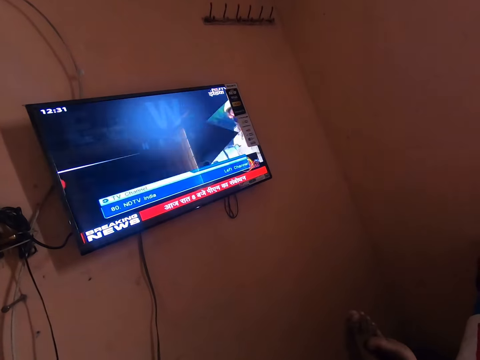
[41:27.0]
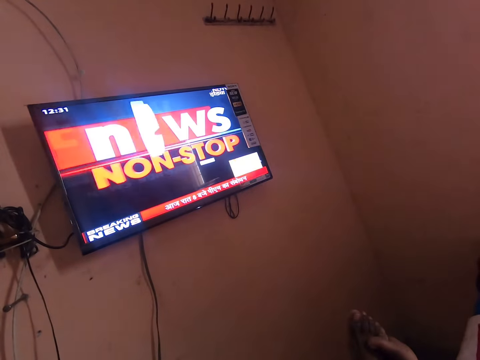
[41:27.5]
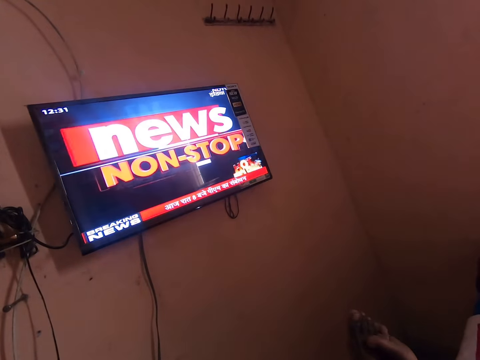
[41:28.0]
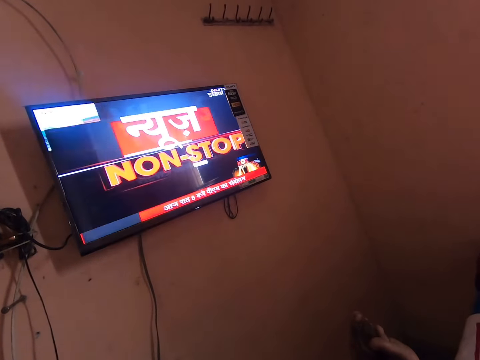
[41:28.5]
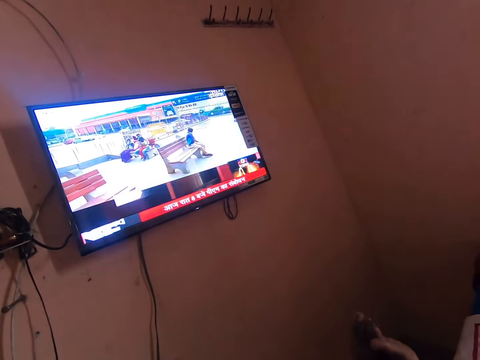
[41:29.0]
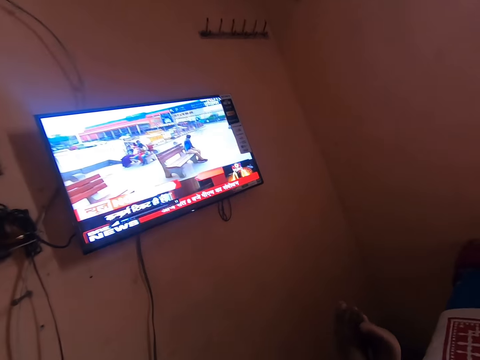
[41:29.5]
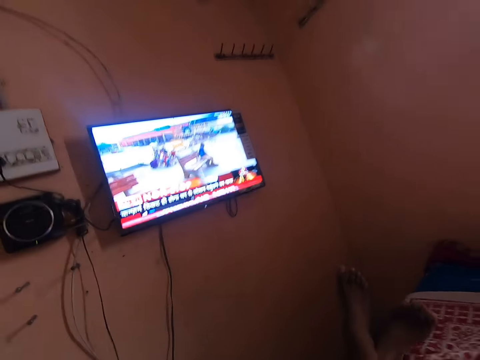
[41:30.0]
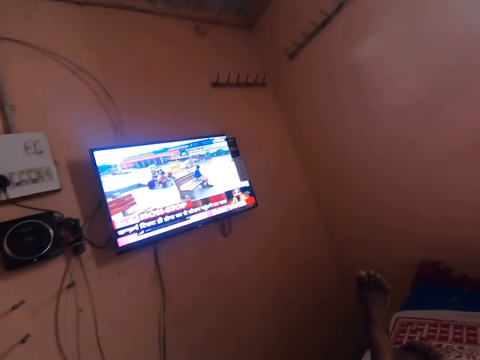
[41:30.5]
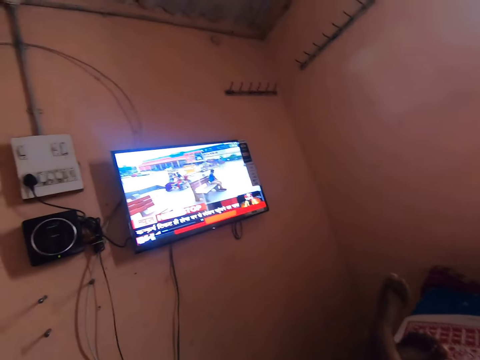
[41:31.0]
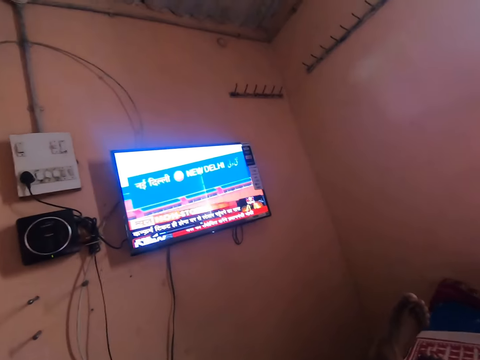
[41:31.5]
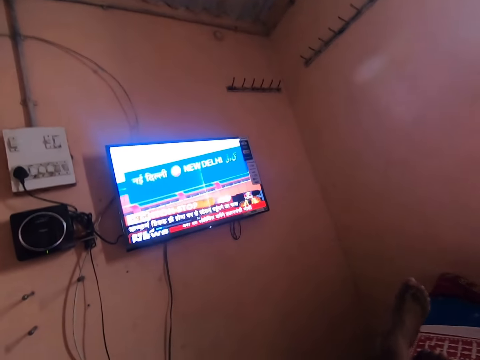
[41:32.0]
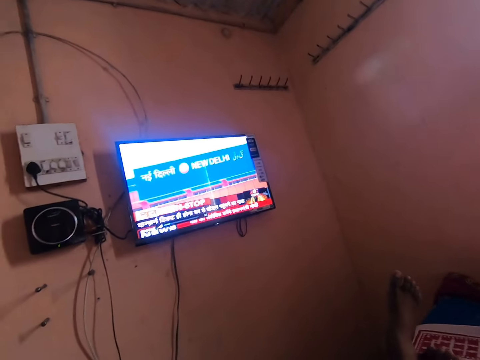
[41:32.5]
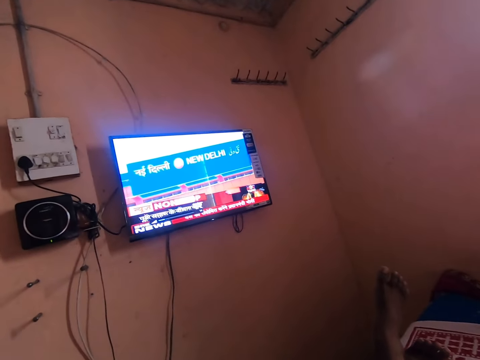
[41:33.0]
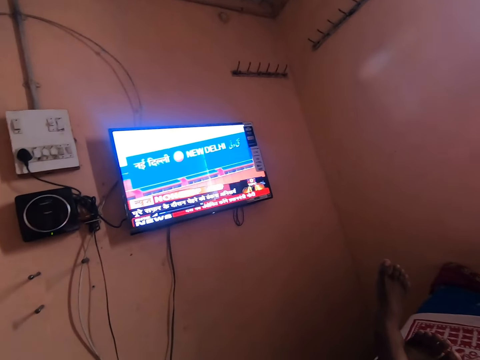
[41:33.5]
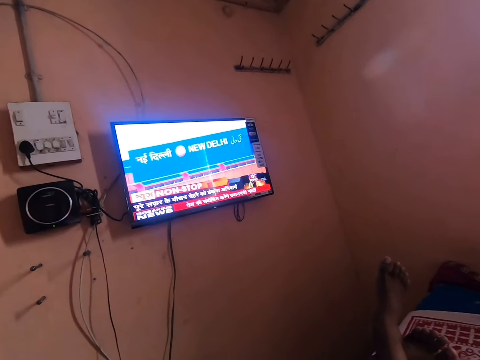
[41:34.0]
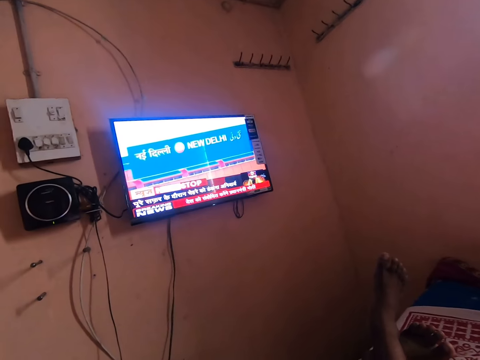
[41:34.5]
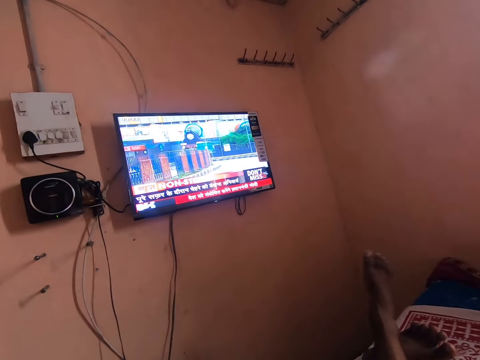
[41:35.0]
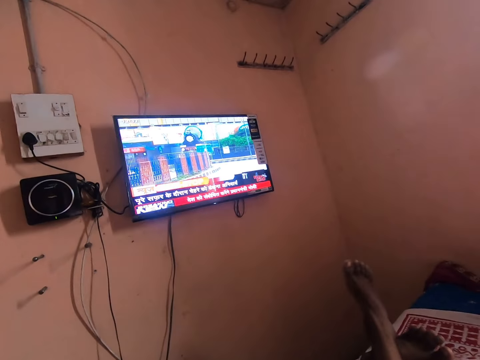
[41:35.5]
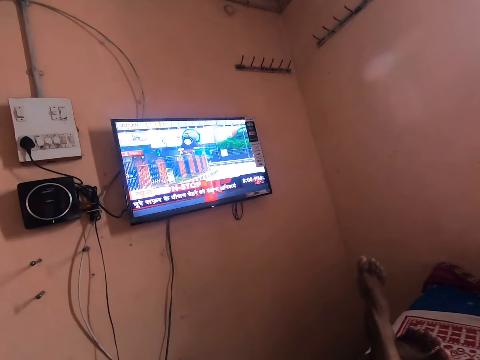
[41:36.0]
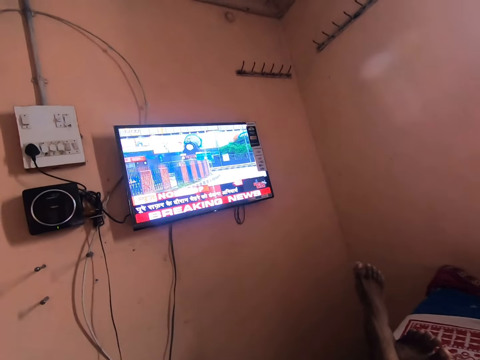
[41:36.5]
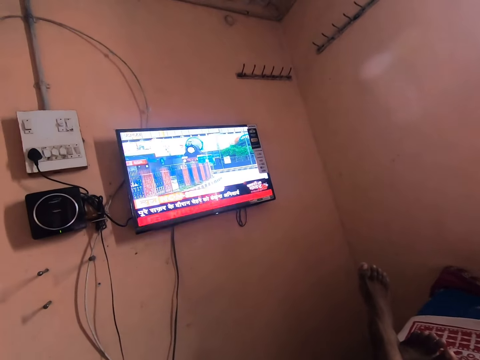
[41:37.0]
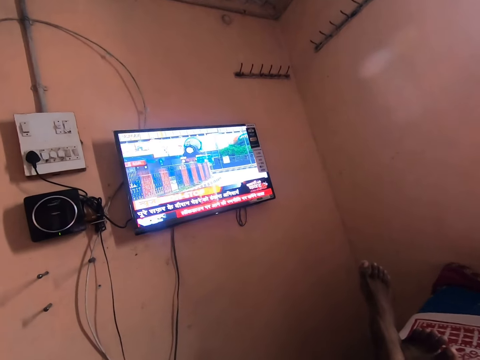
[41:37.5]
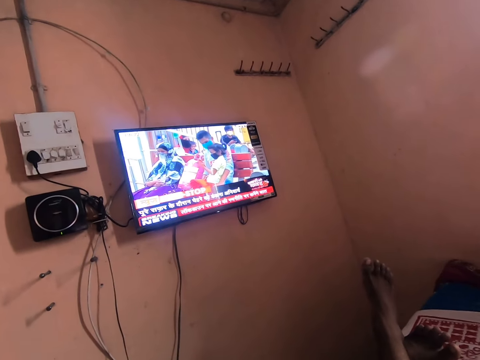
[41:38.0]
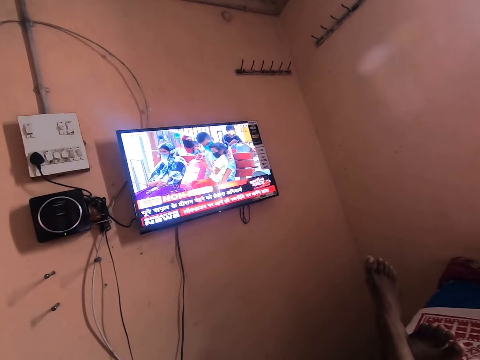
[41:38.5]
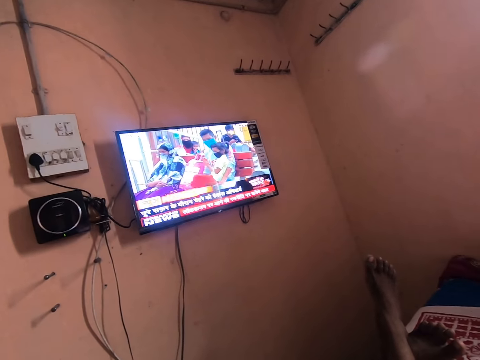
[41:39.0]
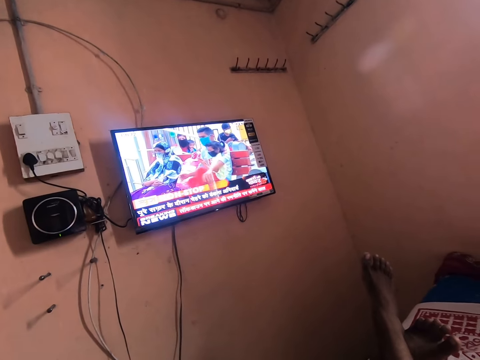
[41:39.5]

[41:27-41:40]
The camera wearer moves his feet.

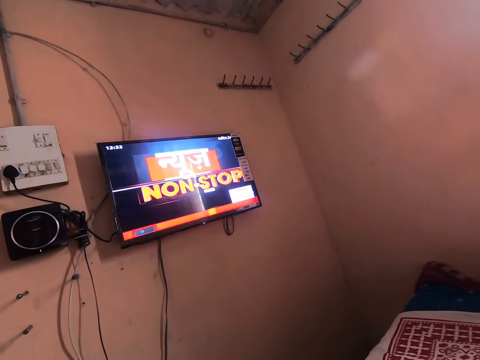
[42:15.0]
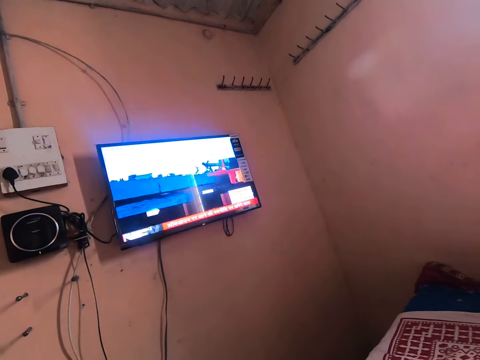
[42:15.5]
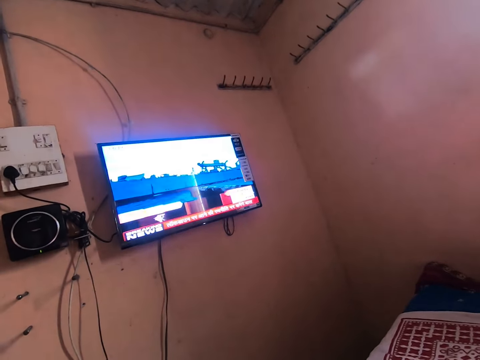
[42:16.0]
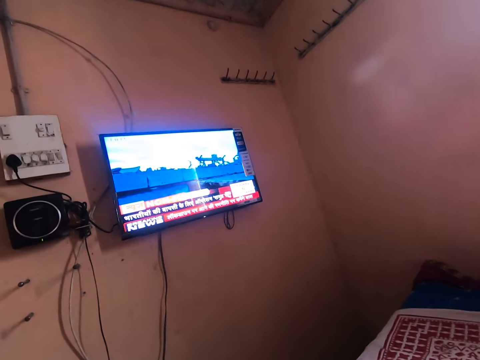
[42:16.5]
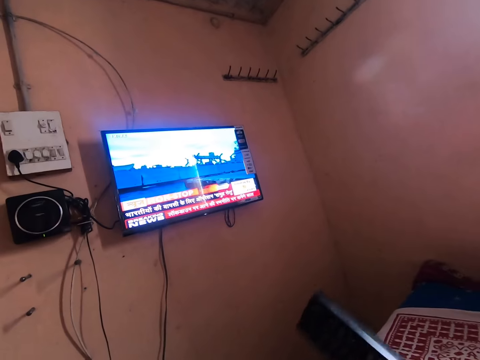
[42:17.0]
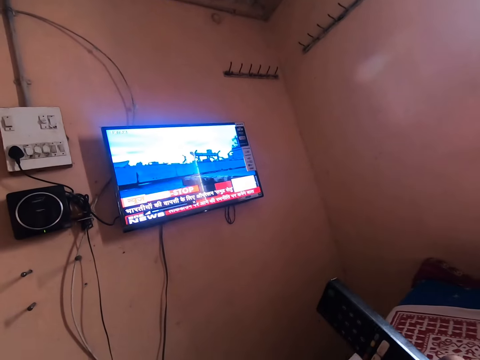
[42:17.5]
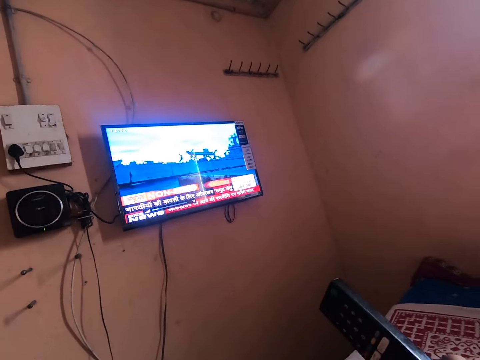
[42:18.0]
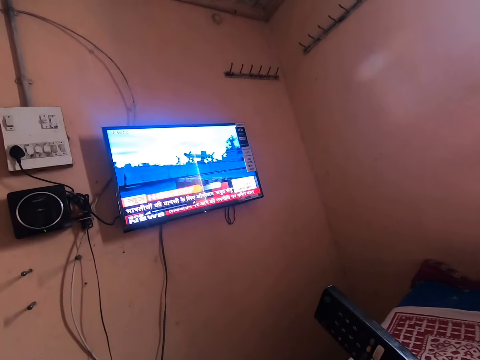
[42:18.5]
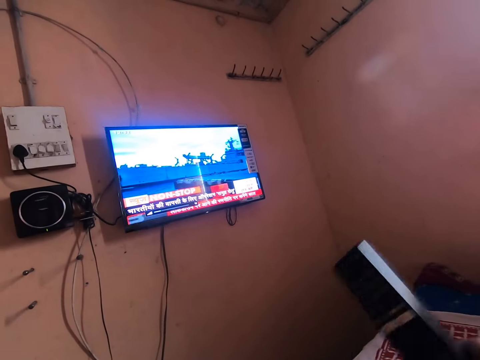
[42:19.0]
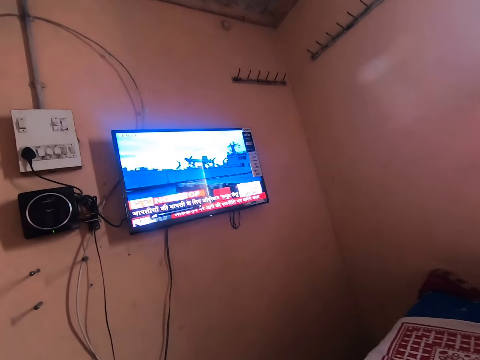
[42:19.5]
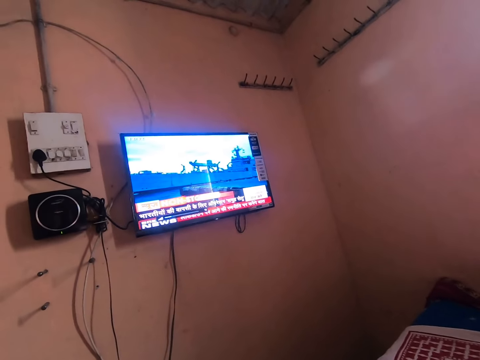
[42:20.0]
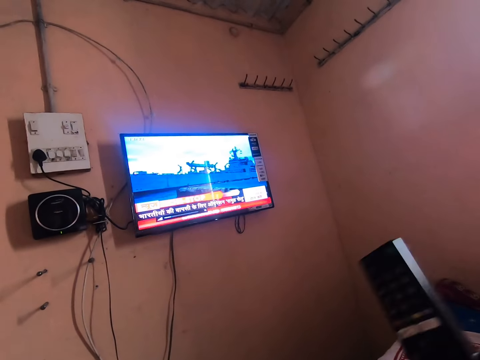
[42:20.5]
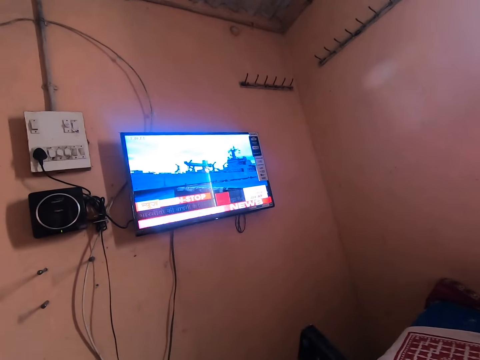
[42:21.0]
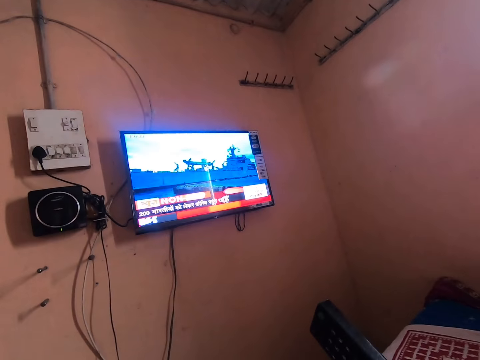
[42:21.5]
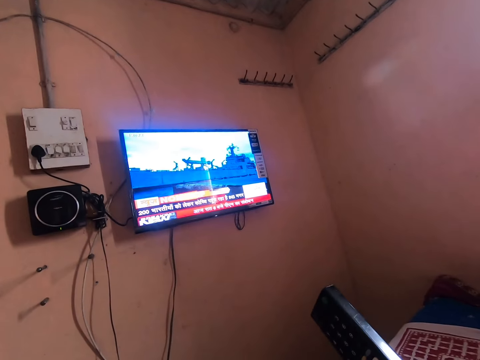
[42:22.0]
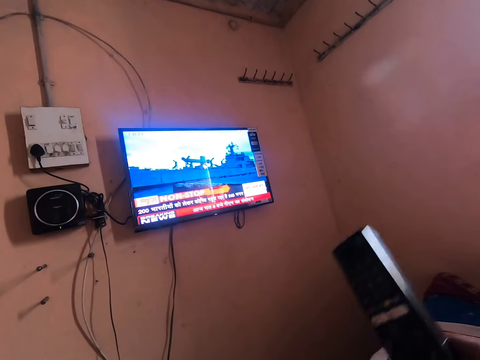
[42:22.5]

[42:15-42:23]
The camera wearer holds a remote controller with his hand. He decreases the volume with the remote.

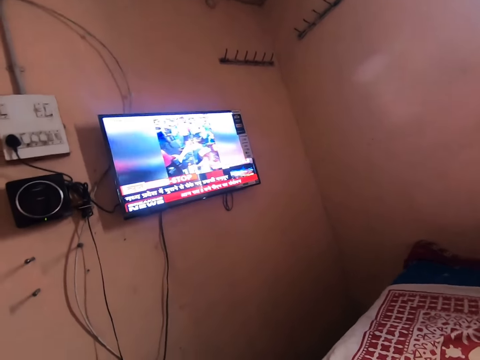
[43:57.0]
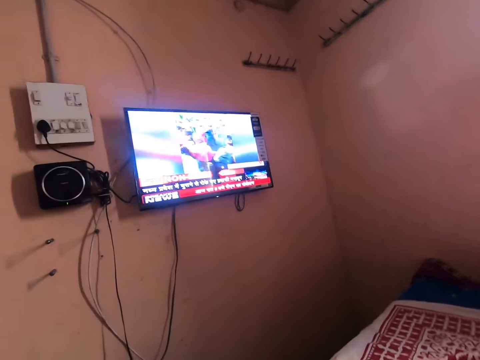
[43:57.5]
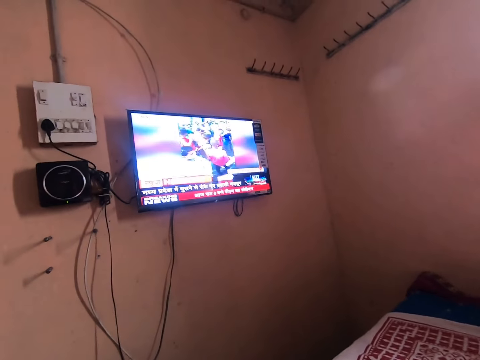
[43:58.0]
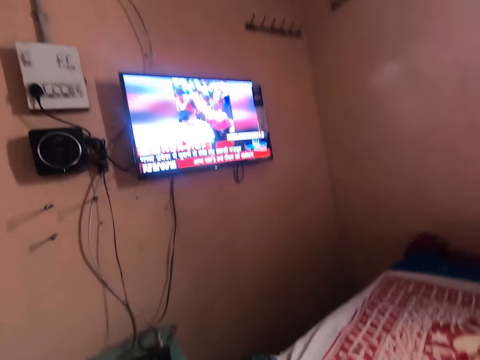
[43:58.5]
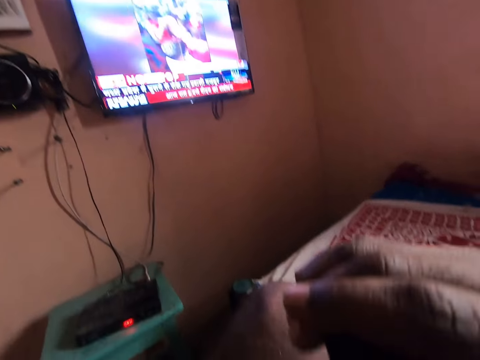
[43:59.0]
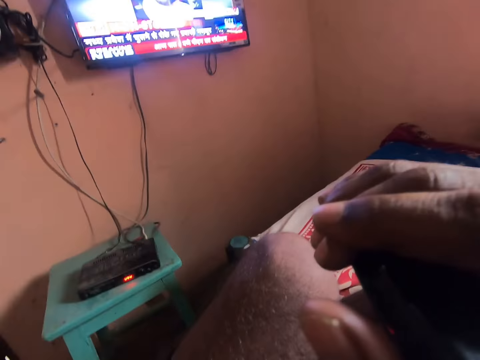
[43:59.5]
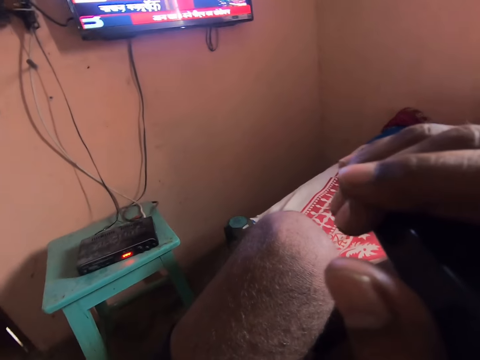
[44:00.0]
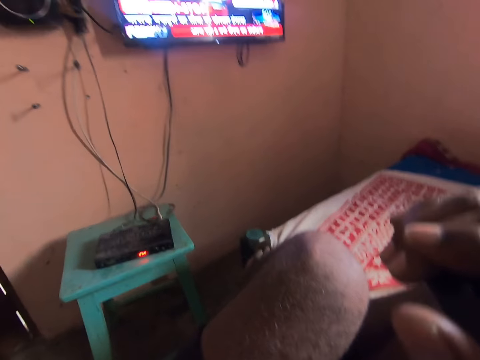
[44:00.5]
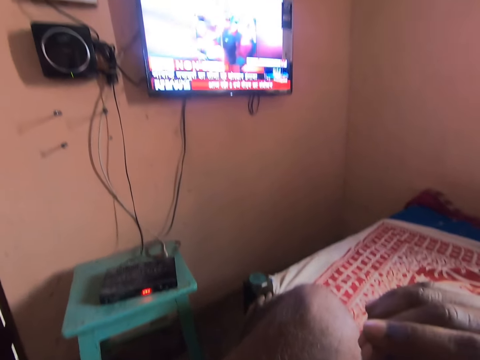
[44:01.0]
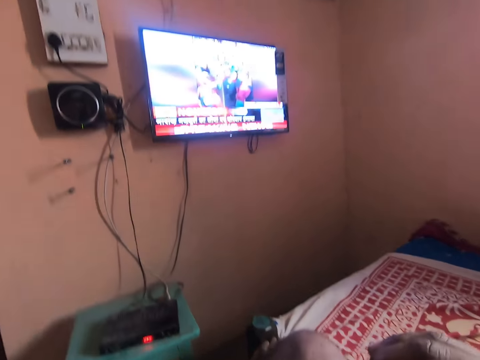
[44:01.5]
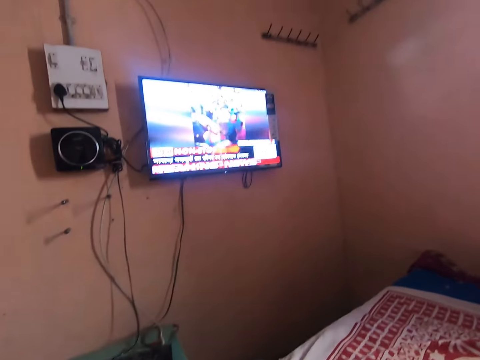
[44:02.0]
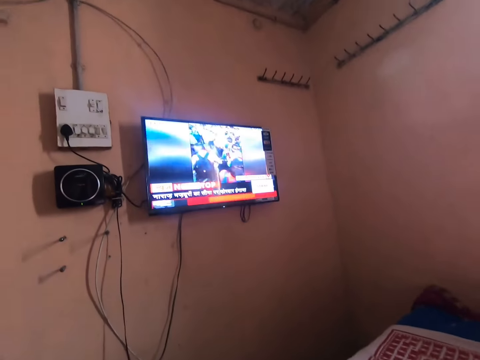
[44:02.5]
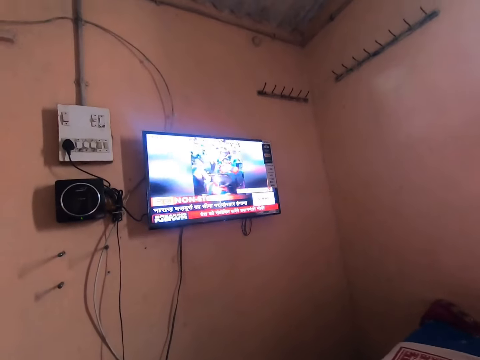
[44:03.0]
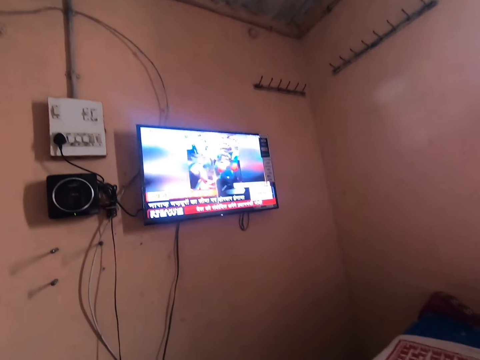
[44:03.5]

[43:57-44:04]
The camera wearer moves his head.
